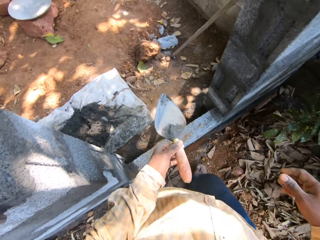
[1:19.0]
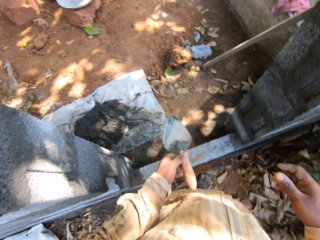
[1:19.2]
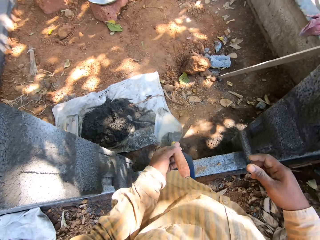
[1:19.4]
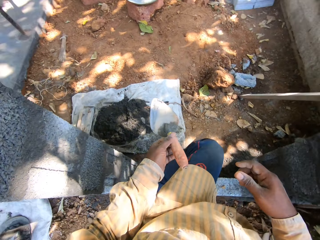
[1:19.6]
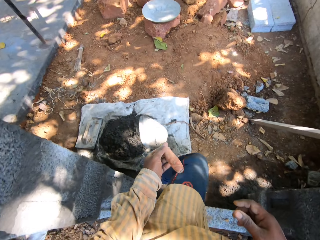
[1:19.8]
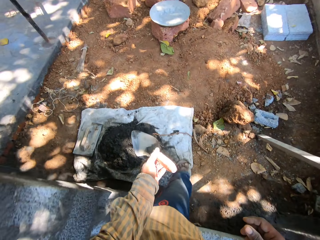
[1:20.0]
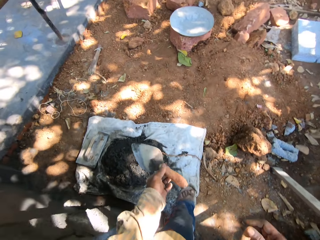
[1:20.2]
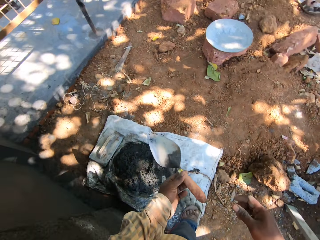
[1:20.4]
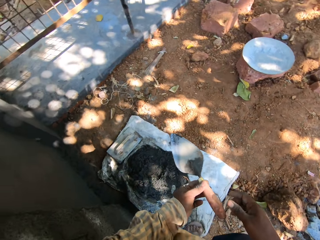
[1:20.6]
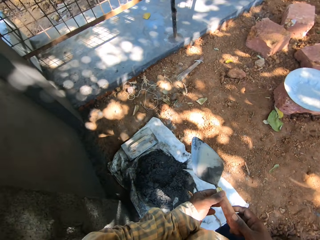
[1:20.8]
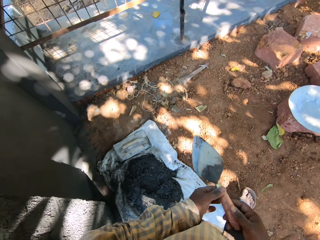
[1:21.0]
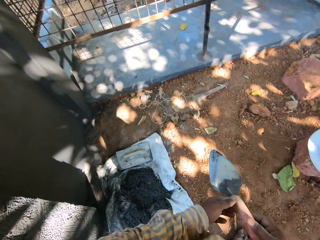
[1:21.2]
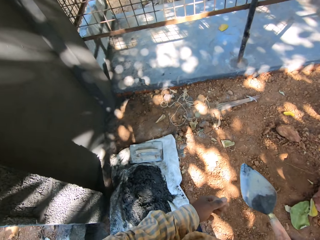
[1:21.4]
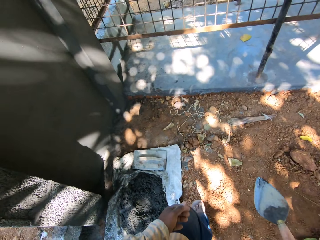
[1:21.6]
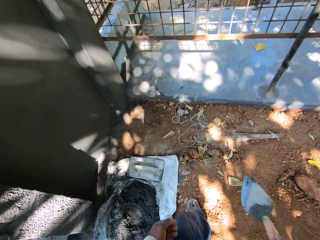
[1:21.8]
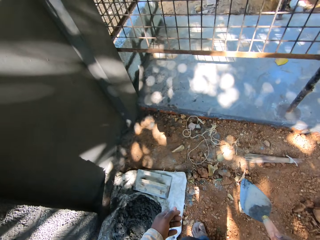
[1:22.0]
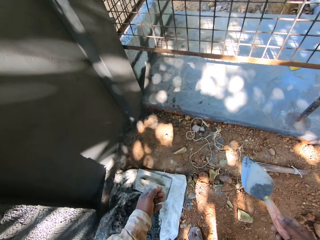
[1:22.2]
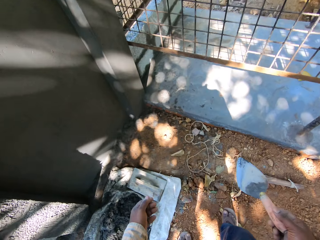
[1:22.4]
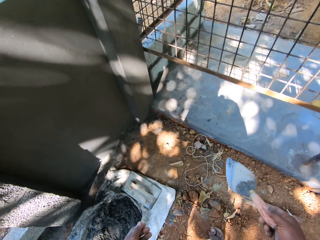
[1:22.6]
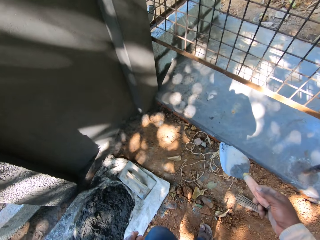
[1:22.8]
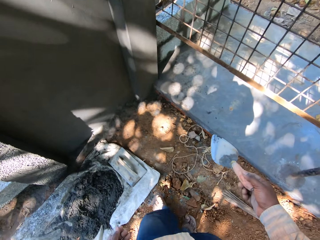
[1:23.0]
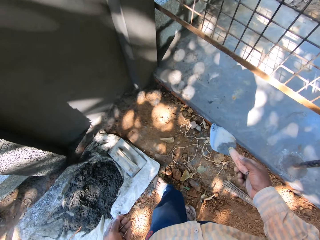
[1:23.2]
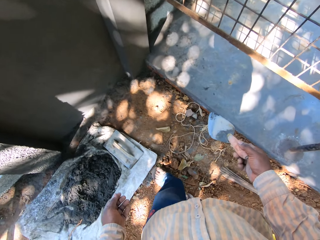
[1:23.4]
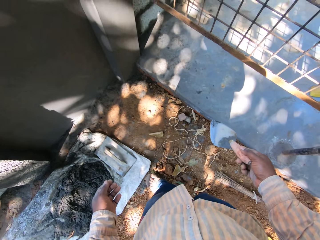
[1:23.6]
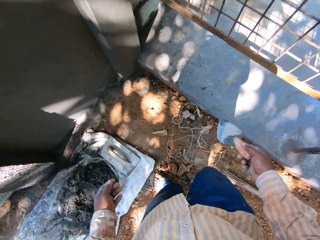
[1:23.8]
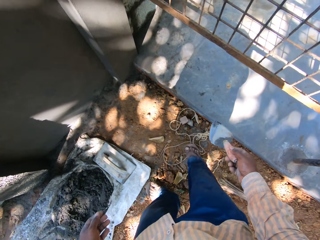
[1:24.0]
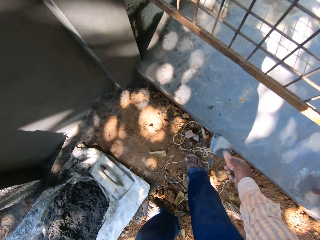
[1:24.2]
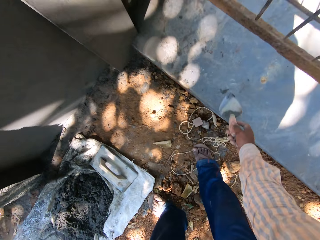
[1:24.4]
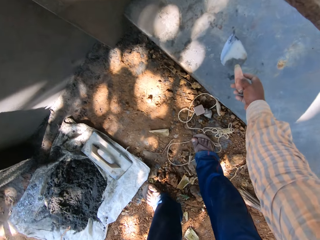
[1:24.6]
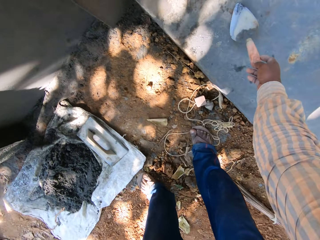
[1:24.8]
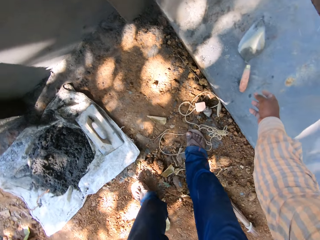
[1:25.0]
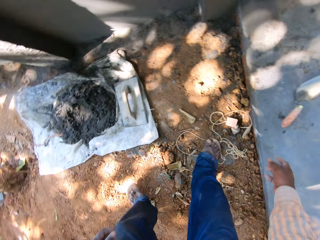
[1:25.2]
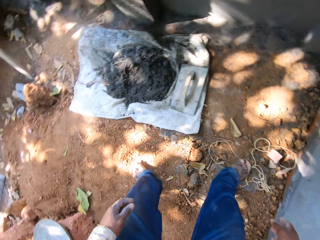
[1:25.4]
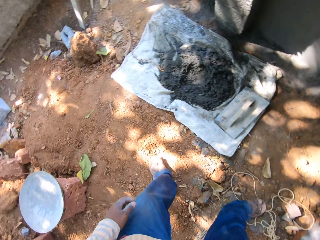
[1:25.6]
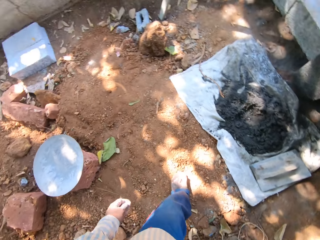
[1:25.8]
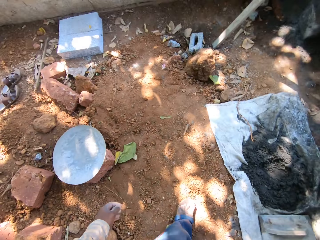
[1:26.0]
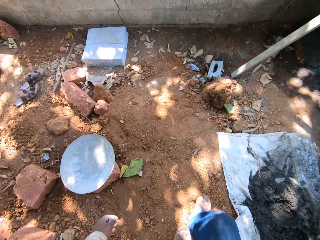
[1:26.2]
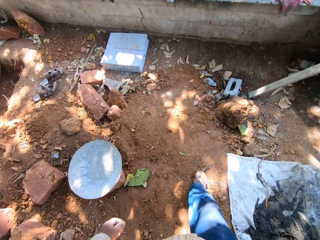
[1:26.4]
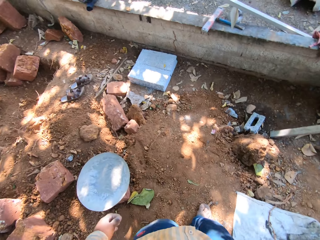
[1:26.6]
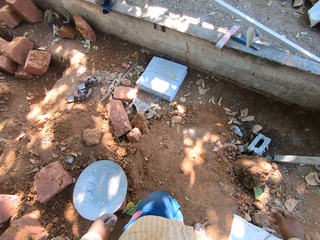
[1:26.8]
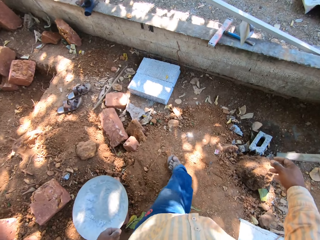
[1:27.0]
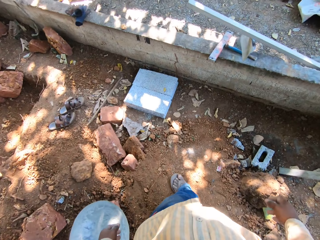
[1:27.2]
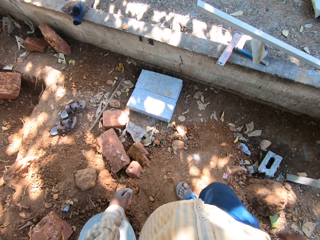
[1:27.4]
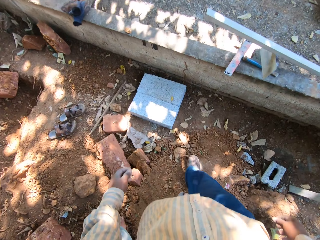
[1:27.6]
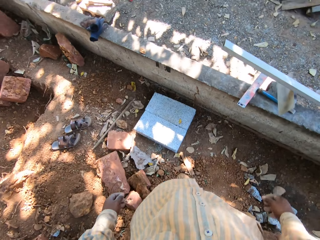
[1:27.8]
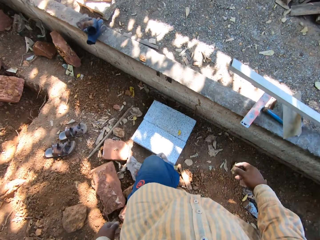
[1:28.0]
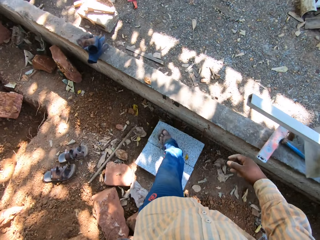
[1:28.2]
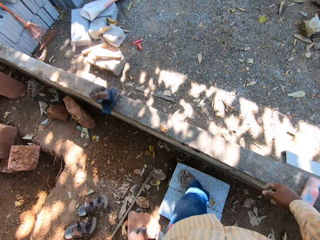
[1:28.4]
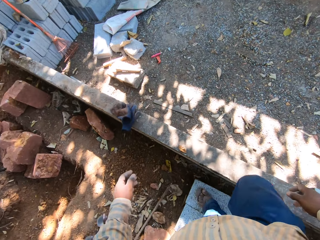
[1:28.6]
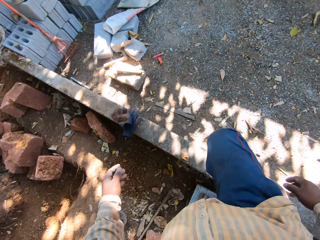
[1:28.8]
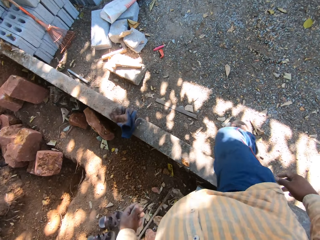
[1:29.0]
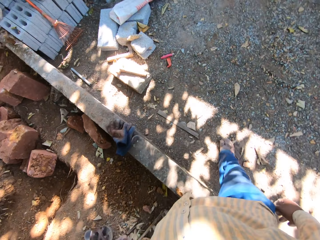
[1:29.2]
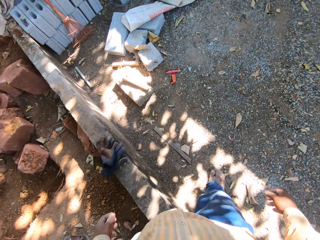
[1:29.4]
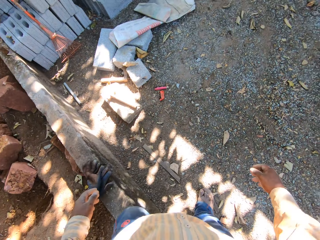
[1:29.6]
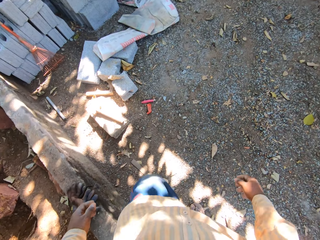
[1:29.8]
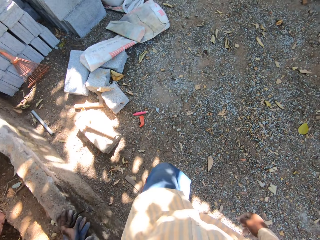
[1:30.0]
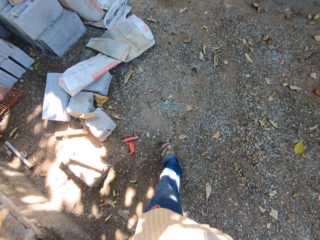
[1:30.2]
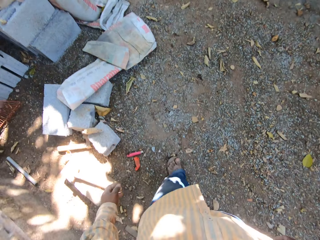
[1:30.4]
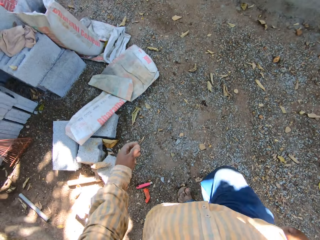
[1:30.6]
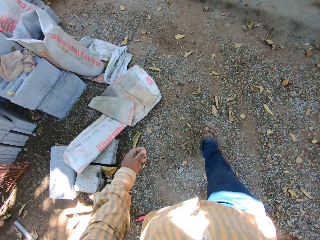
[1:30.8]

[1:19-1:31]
The camera wearer passes the hand trowel to his right hand with his left hand. He drops the hand trowel on the floor with his right hand. He walks away from the construction site.

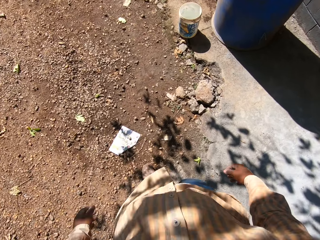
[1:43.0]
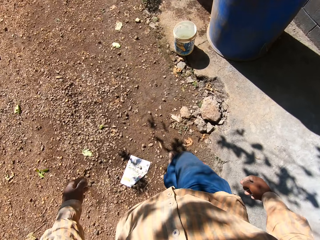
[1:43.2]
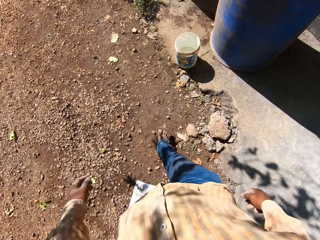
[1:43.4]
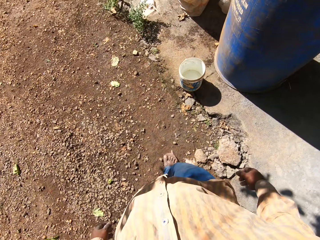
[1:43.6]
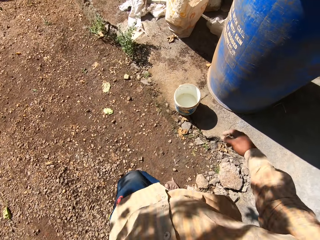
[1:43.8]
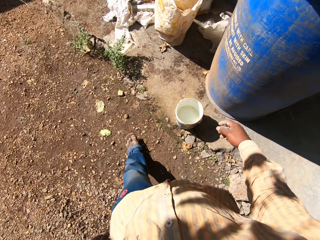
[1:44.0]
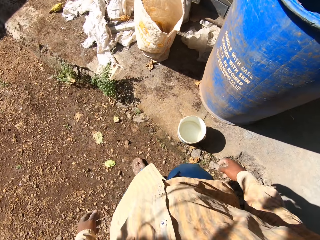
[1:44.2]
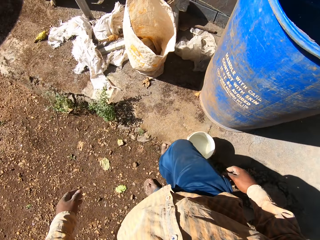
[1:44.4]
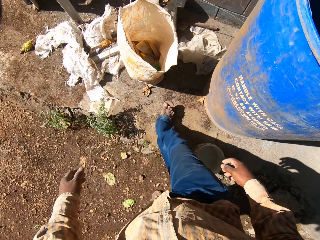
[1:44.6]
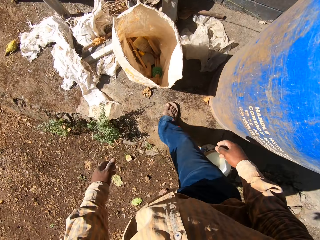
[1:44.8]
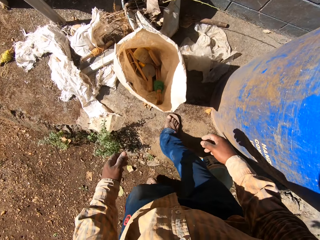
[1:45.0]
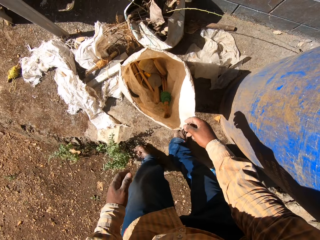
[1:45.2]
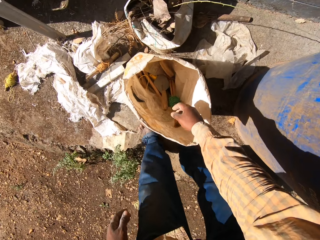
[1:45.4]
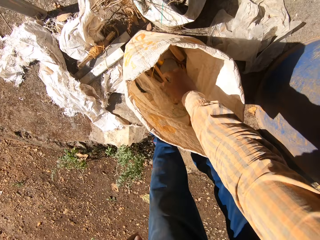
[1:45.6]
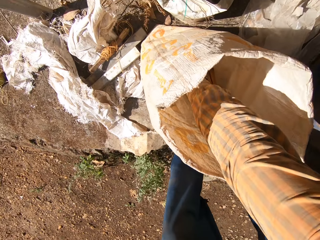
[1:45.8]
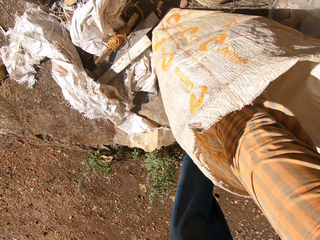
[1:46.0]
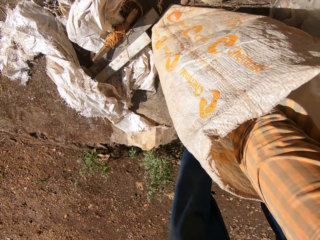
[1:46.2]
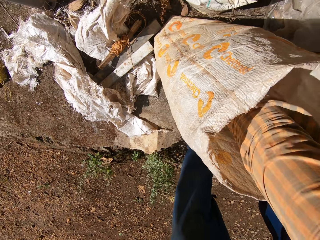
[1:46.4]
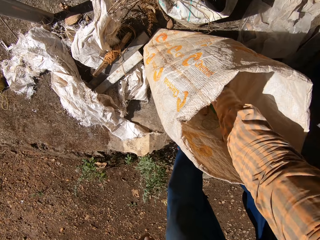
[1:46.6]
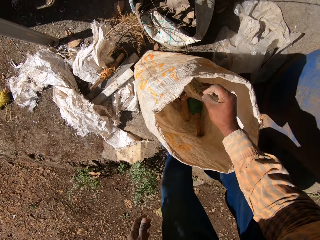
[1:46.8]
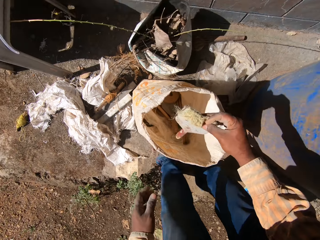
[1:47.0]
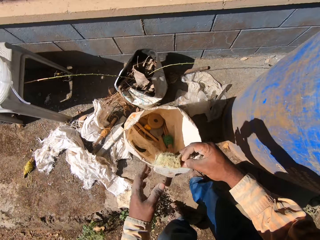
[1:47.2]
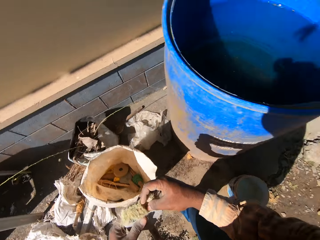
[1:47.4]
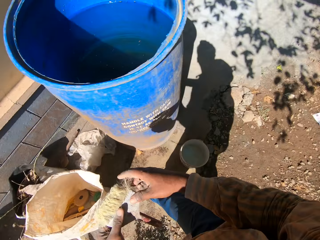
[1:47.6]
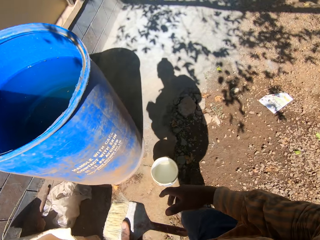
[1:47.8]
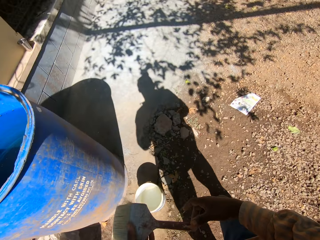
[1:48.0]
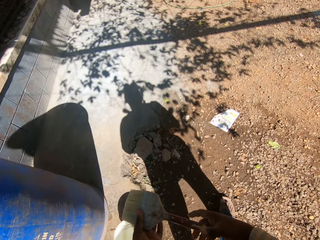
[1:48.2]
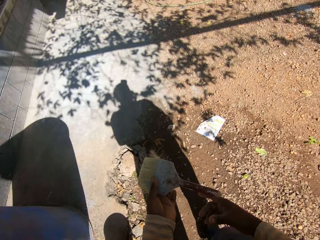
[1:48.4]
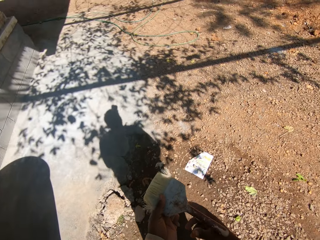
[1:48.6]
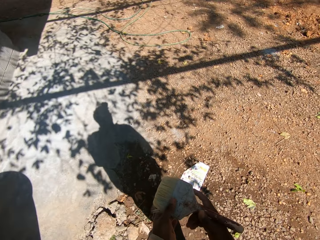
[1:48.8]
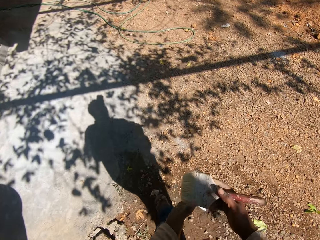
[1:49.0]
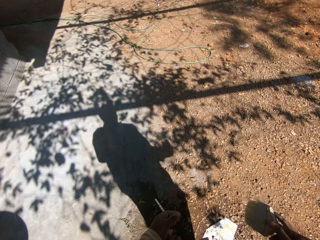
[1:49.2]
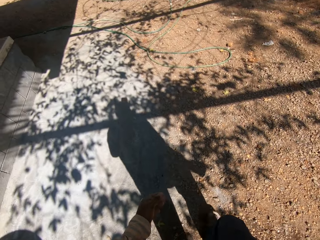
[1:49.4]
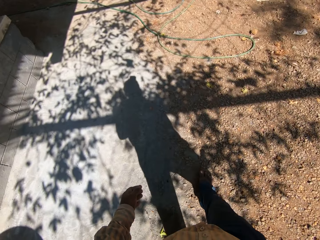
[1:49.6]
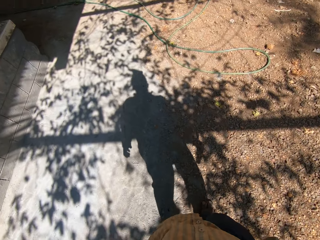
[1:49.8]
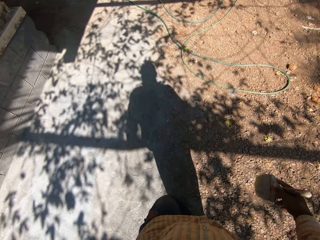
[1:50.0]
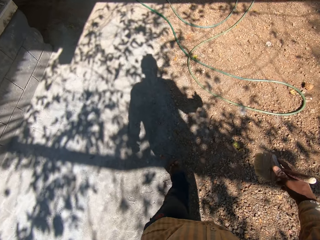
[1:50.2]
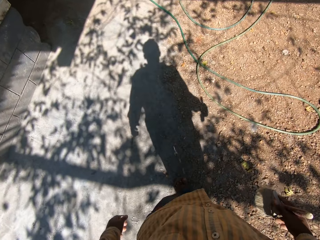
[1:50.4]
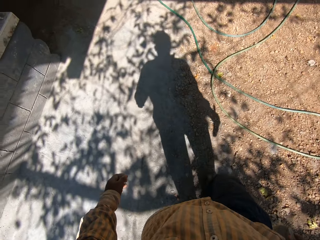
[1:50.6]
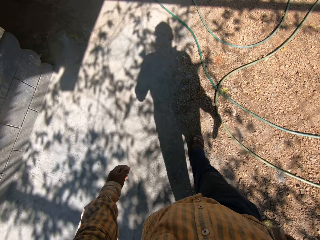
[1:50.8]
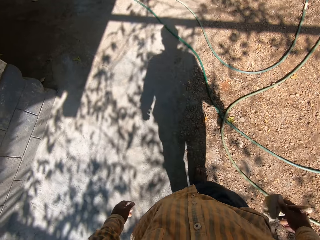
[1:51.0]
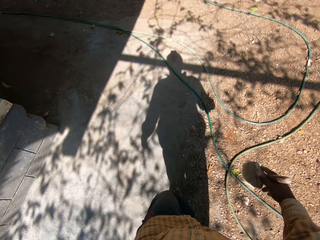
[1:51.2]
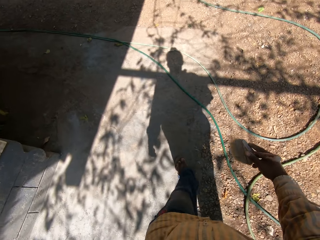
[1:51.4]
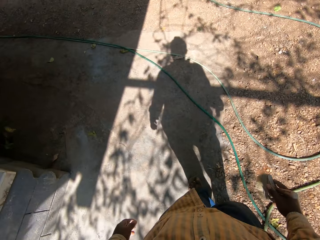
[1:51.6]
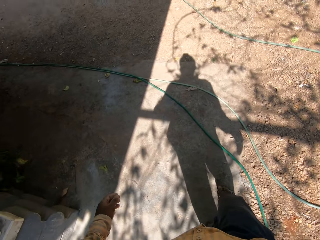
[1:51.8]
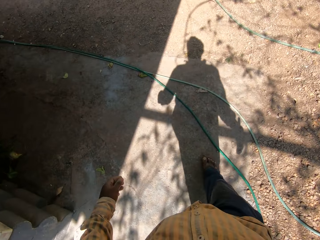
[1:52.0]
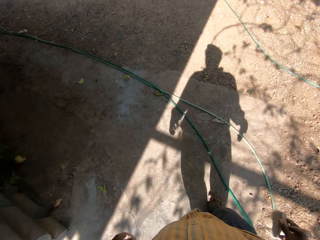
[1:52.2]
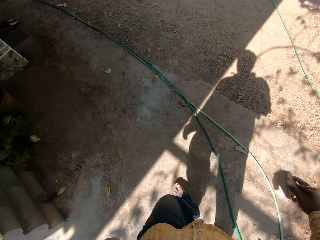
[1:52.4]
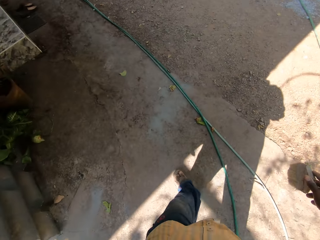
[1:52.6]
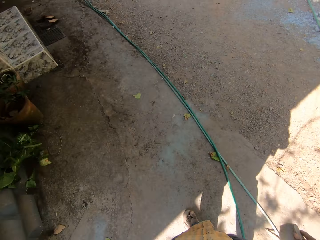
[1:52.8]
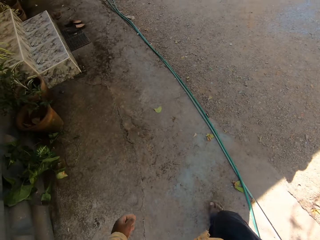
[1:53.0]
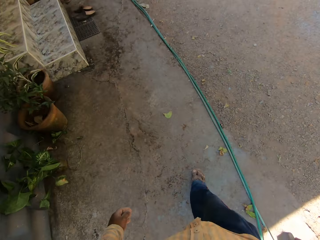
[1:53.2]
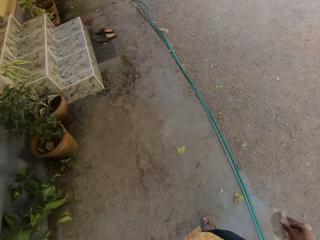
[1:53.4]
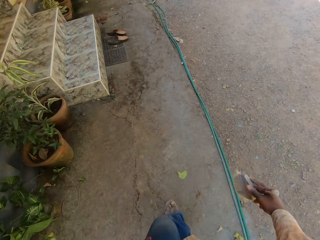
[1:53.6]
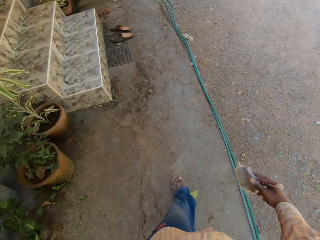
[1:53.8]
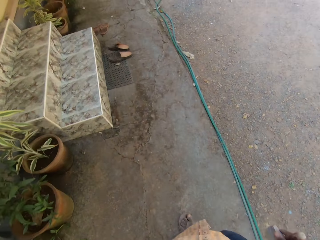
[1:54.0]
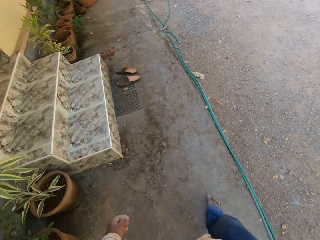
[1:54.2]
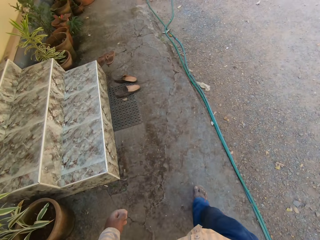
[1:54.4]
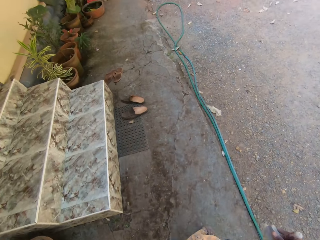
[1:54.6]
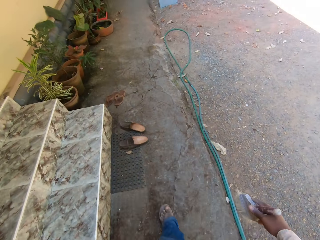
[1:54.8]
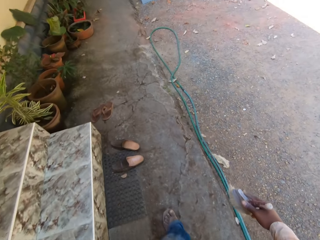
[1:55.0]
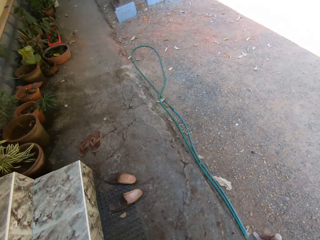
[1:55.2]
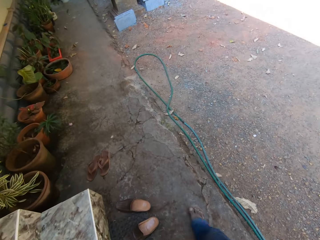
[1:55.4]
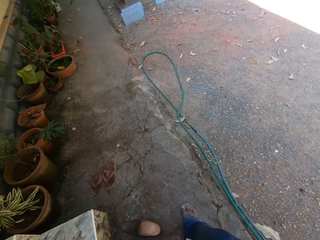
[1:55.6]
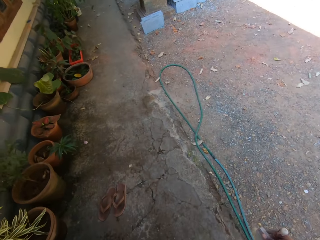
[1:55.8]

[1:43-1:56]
The camera wearer takes a paint brush from a sack with his right hand. He passes the paint brush to his left hand with his right hand. He passes the paint brush to his right hand with his left hand. He walks to the construction site.
